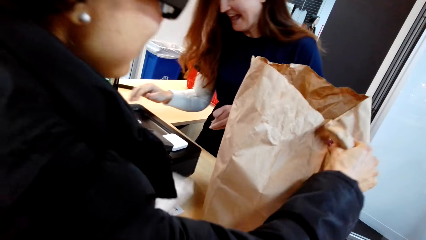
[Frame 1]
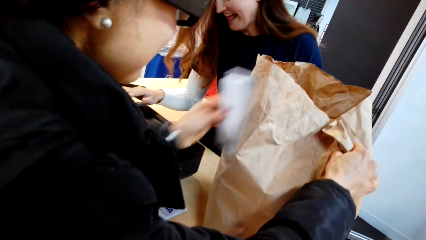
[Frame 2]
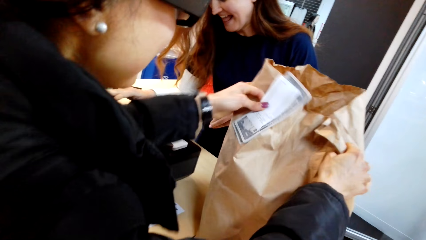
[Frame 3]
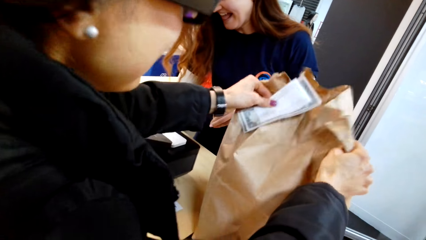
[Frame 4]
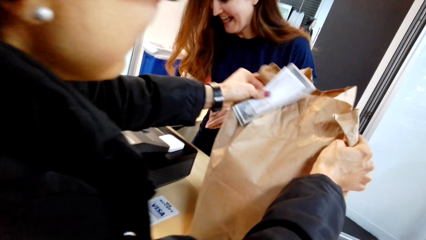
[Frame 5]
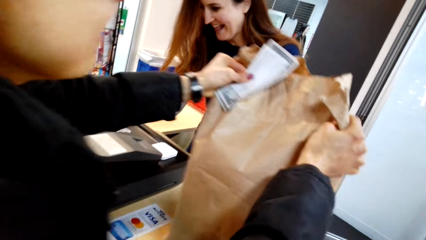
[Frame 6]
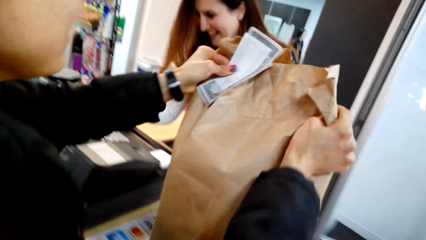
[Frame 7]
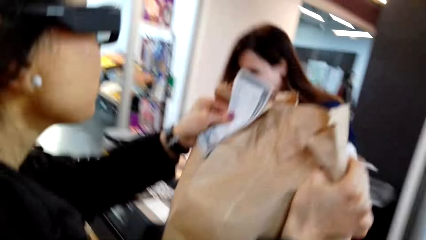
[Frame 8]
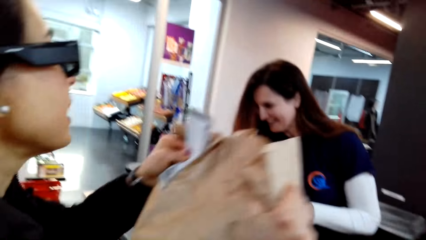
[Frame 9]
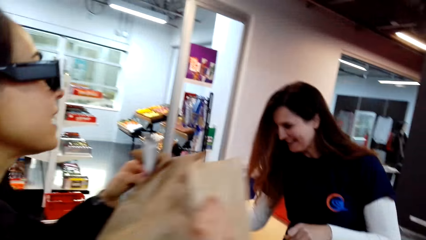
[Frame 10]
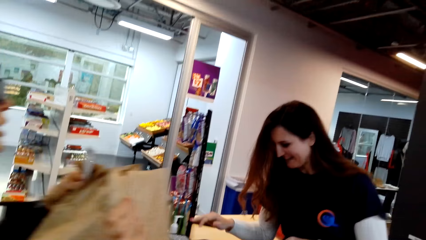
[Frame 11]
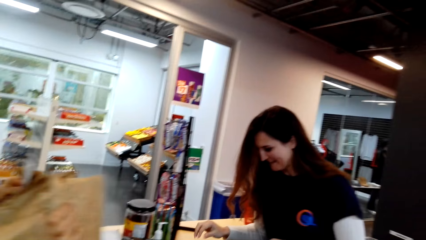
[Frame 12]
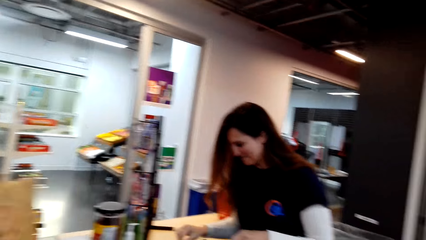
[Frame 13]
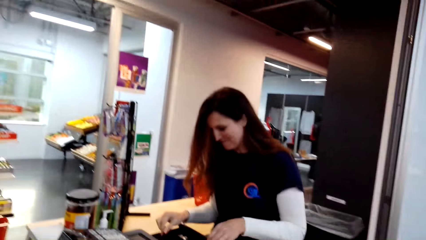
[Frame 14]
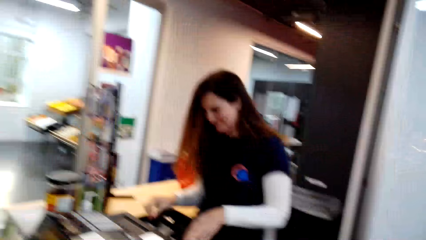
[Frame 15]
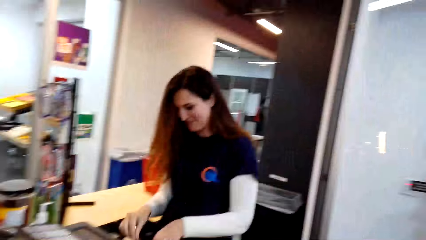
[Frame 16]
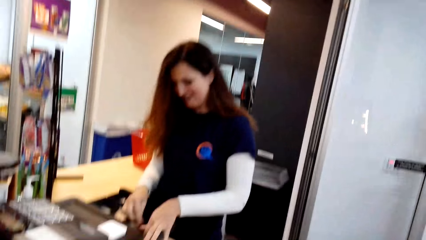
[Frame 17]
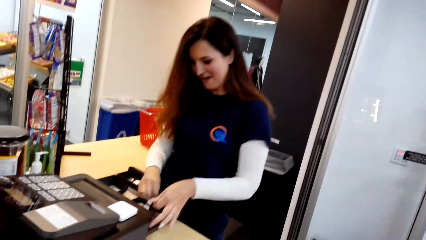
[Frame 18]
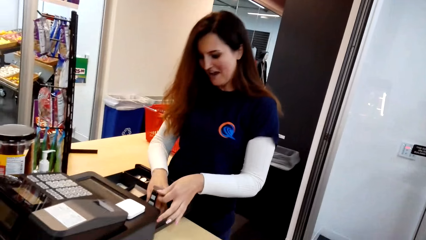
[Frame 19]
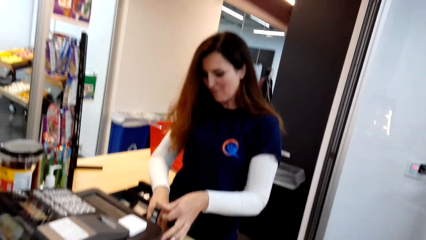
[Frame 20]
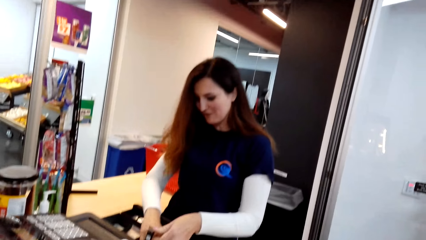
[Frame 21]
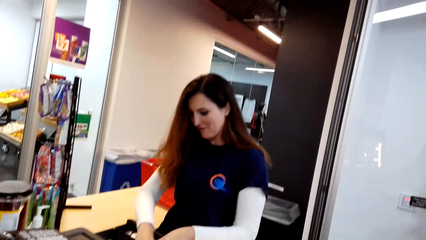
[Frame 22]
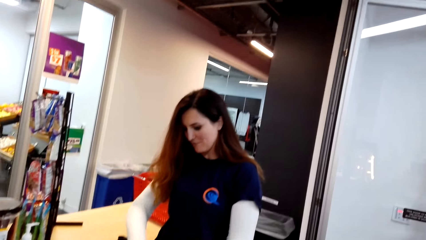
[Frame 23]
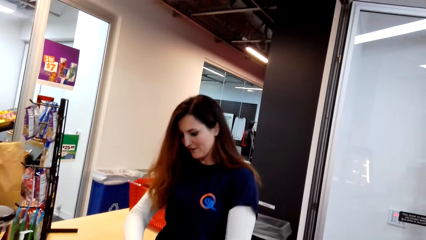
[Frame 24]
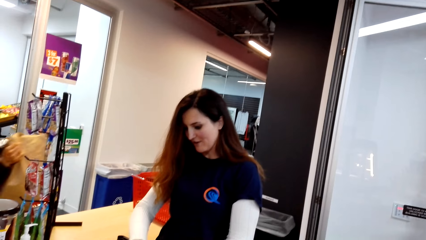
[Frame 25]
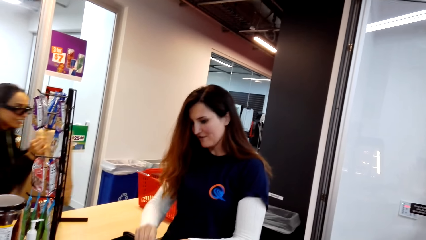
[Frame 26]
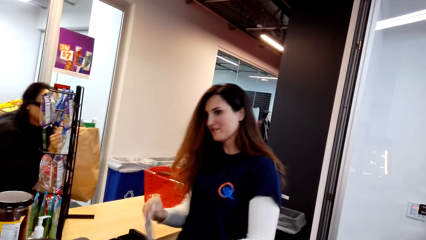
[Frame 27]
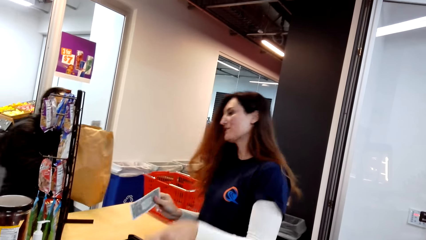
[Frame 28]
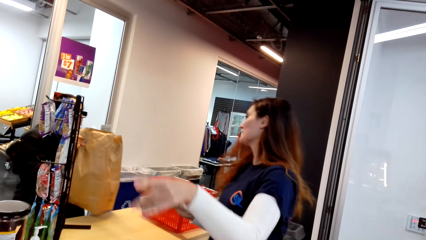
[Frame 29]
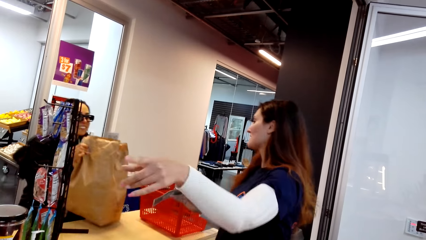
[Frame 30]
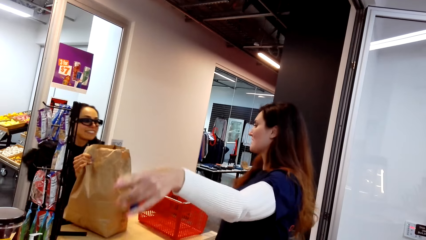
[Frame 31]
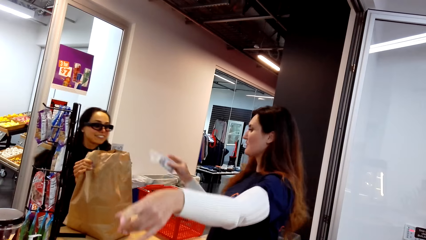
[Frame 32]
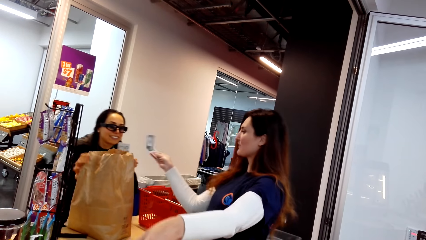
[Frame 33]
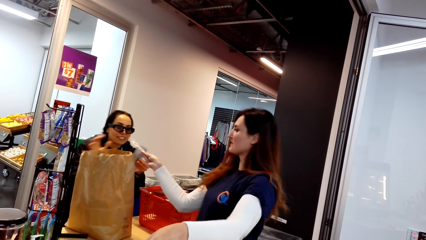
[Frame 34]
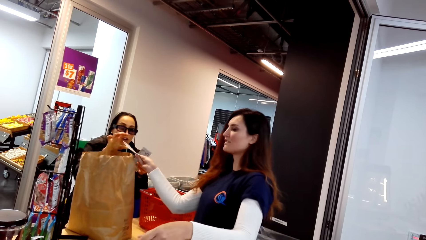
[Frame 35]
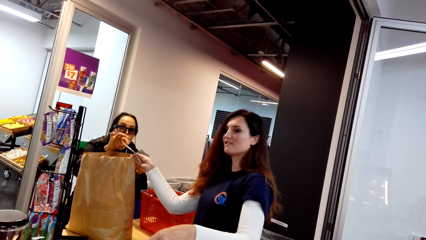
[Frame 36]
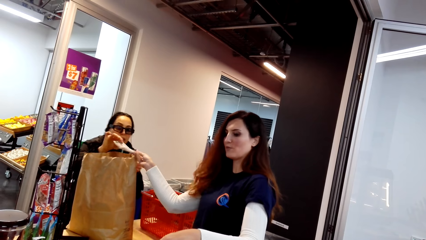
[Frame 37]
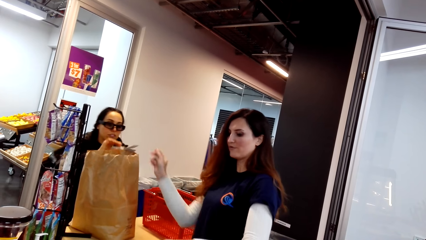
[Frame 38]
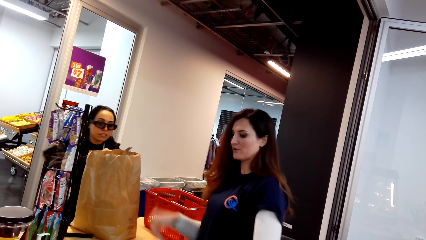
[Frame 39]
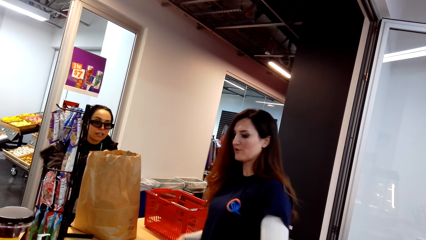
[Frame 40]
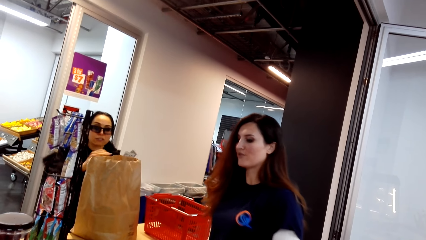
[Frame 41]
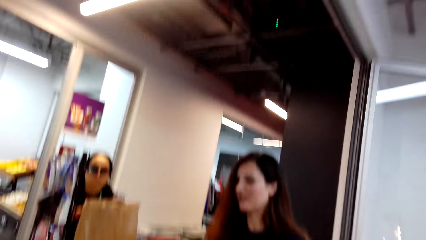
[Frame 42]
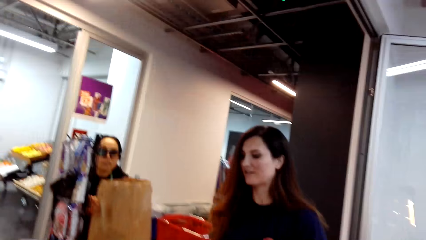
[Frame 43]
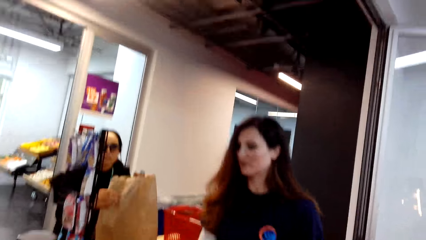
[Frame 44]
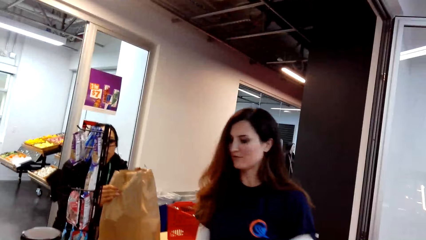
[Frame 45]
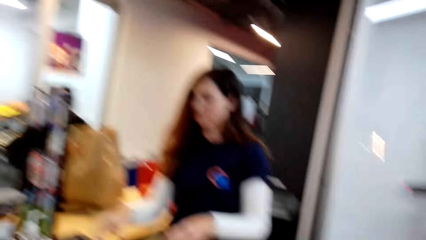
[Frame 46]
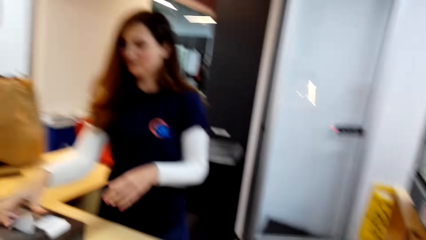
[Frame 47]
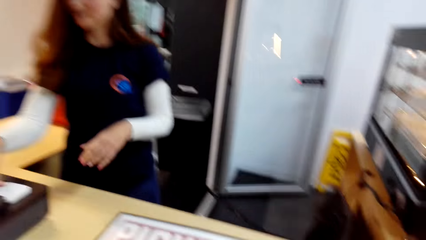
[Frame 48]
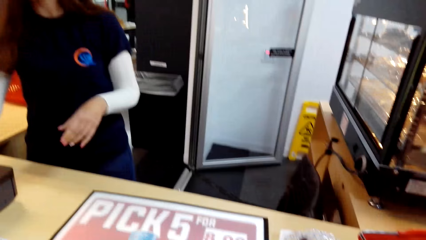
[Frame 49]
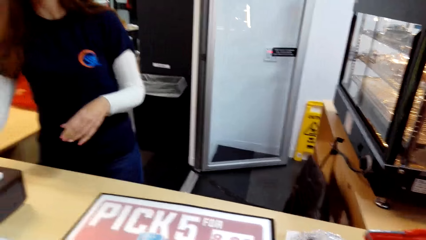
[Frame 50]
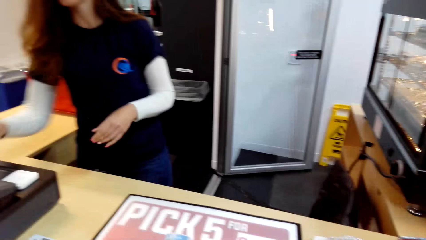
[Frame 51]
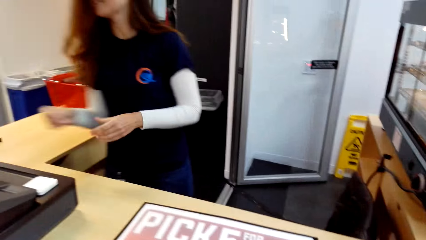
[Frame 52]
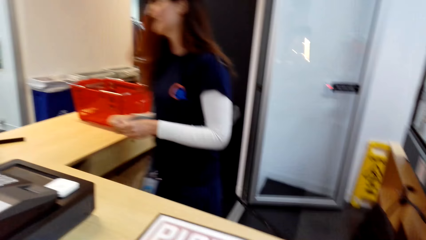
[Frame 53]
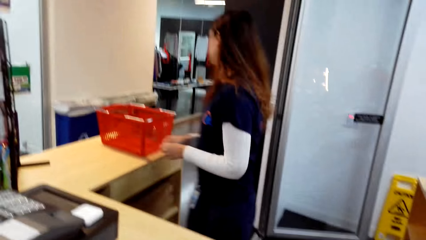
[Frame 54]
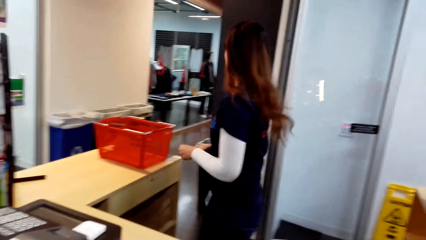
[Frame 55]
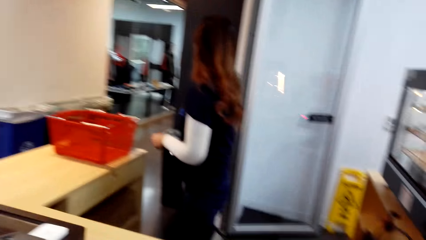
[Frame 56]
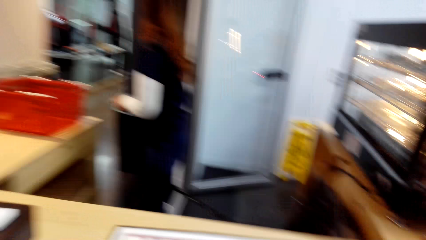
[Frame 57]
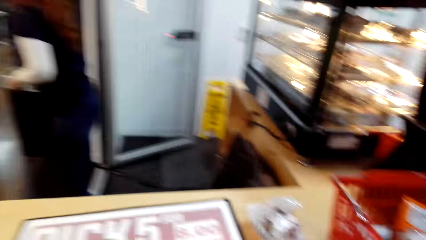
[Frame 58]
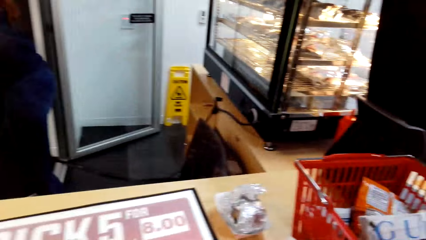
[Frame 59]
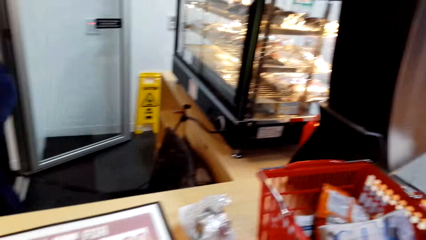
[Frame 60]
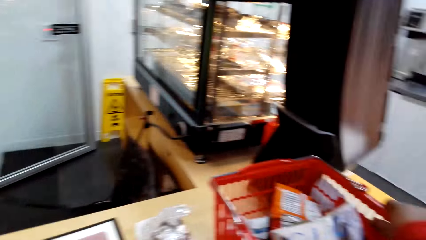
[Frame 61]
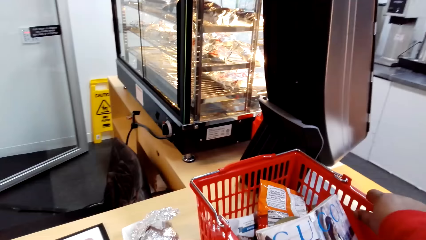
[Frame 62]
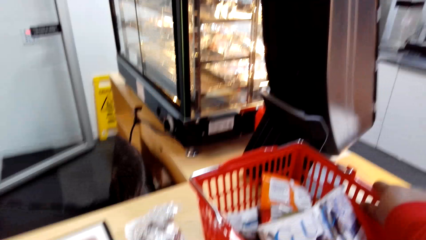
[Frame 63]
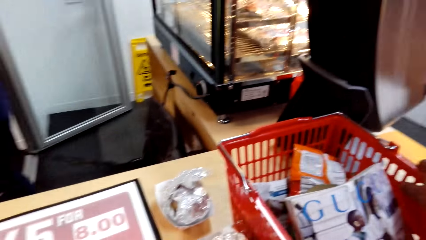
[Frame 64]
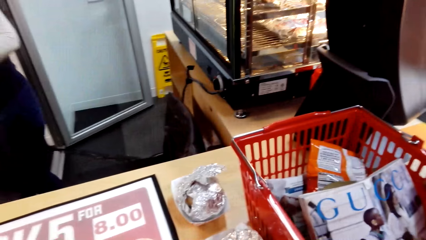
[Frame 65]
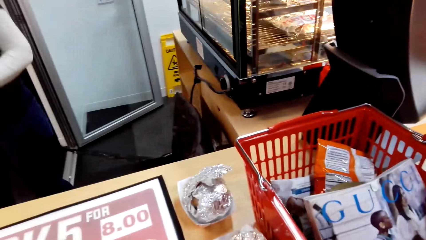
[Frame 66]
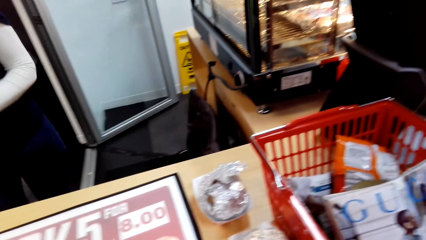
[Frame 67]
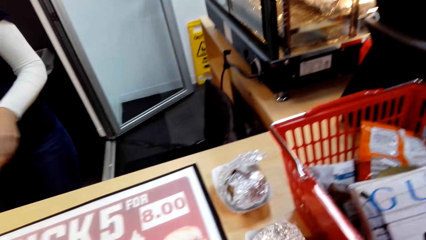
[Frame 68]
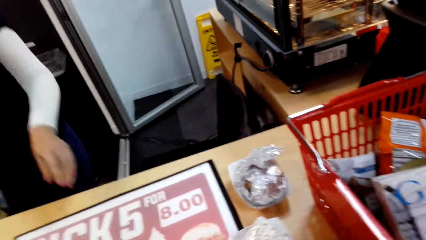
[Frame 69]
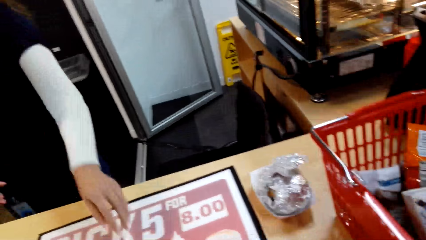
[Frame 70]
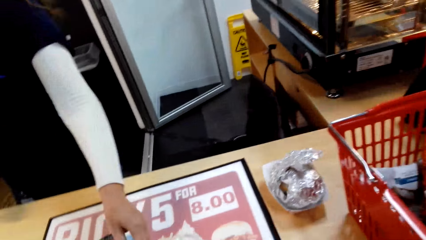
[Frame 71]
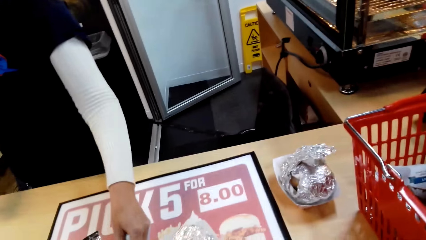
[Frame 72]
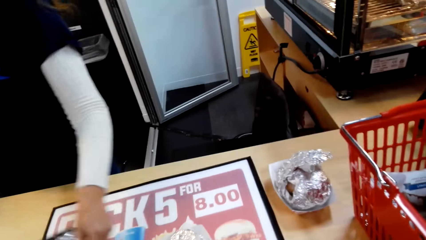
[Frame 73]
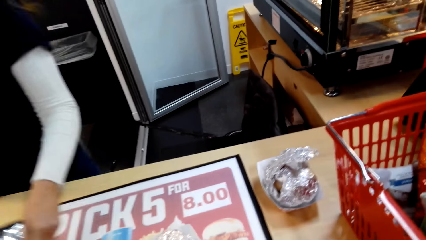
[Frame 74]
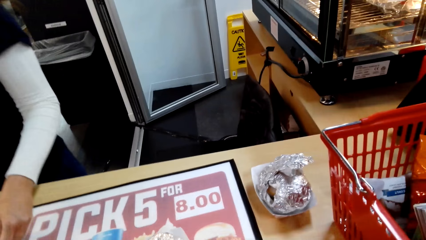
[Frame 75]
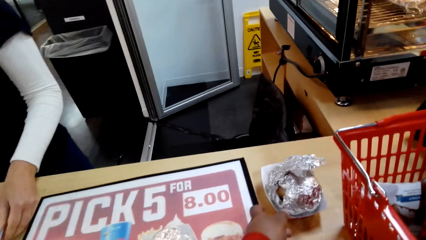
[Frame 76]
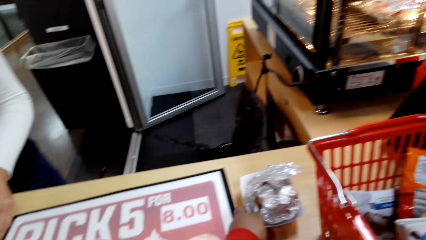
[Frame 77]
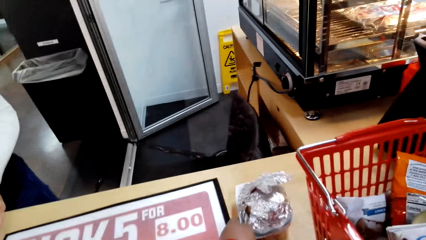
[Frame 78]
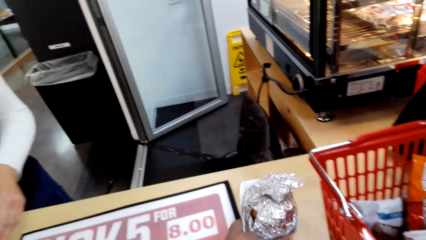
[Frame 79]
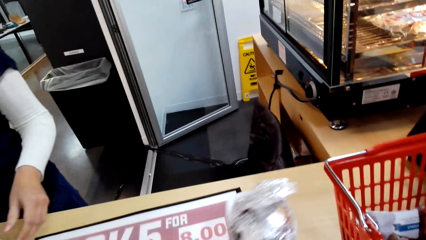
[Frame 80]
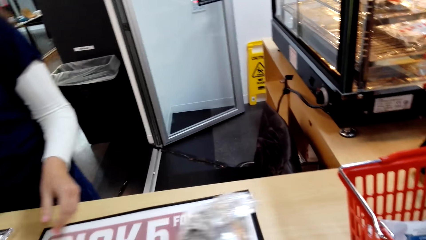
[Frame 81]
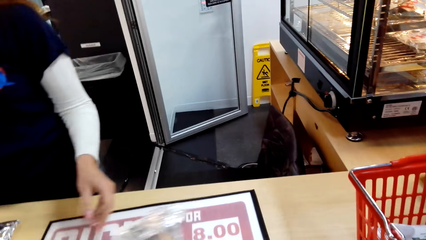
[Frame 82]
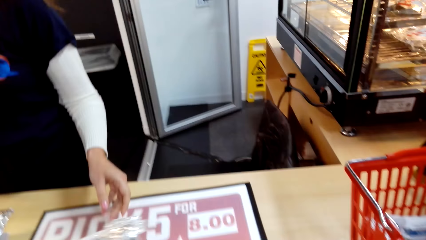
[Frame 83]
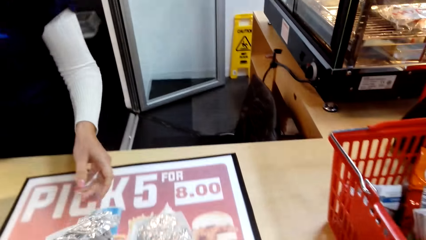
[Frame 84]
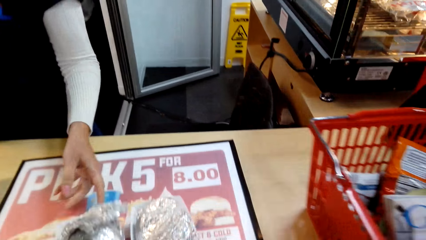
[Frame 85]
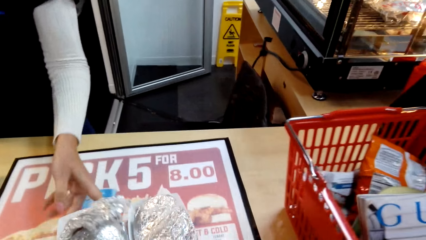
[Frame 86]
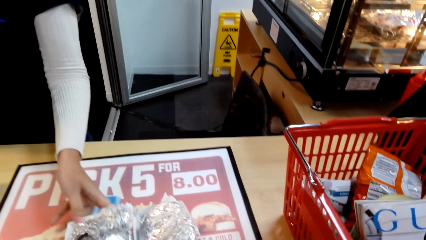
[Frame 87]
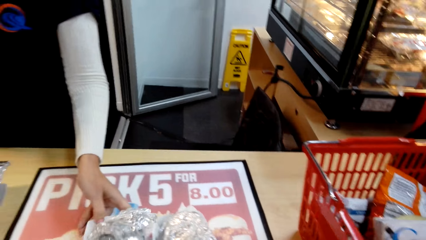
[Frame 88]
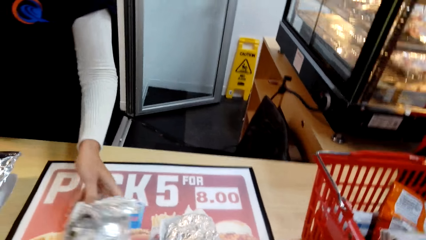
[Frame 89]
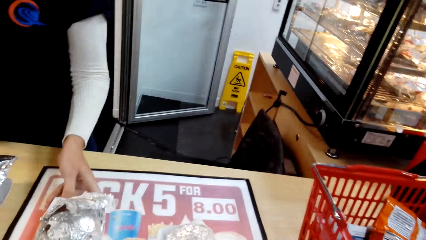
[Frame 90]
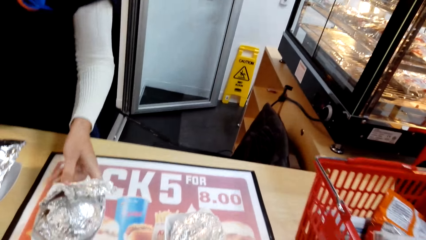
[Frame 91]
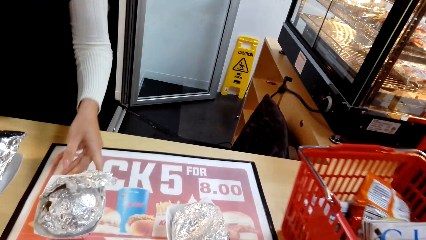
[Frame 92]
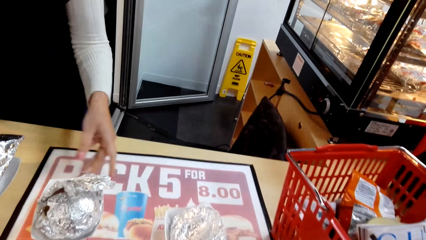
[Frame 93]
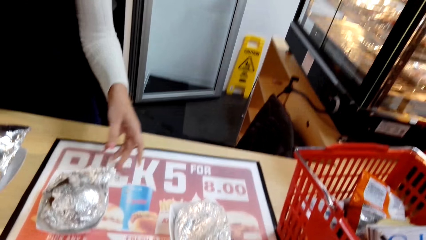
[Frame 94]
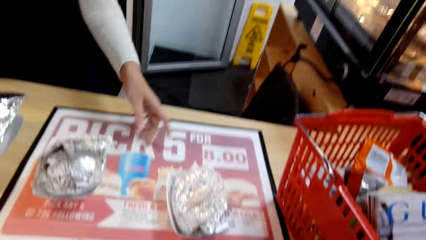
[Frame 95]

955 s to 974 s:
The woman converses with the cashier. The woman picks up the paper bag on top of the counter. The woman converses with the cashier. The cashier gives the woman change. The woman converses with the cashier. The camera wearer looks around. They touch the shopping bucket. They pick up the hotdog on top of the counter. They give the cashier the hotdog. The cashier picks up items on top of the counter.
